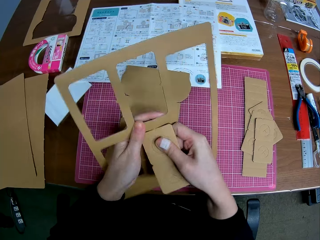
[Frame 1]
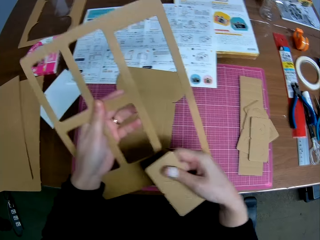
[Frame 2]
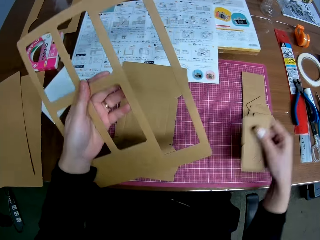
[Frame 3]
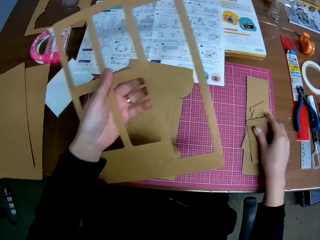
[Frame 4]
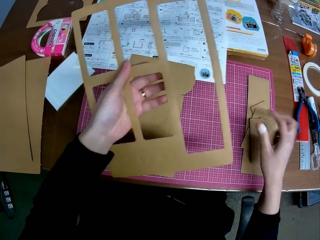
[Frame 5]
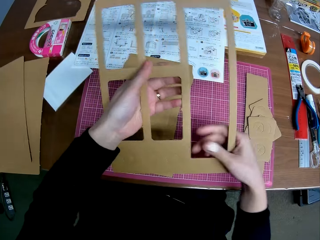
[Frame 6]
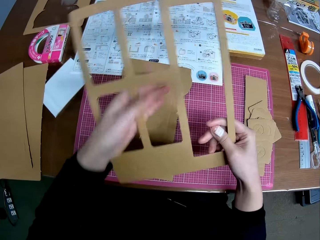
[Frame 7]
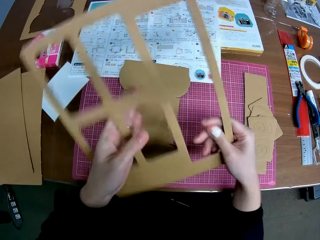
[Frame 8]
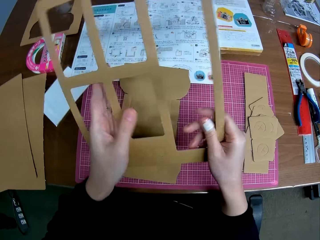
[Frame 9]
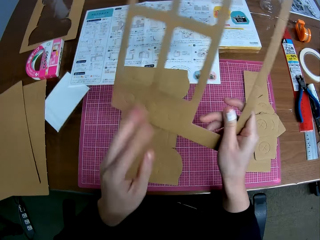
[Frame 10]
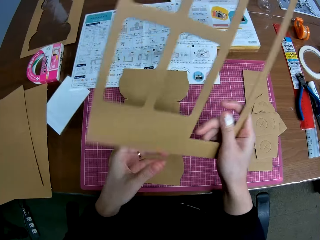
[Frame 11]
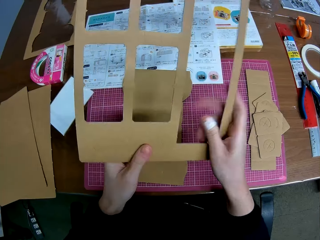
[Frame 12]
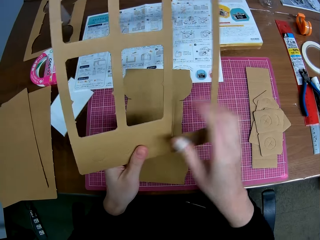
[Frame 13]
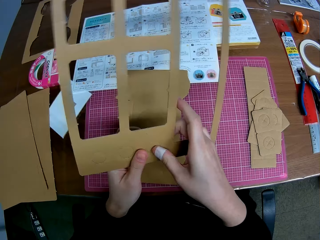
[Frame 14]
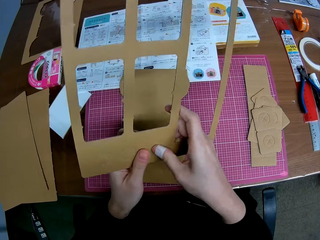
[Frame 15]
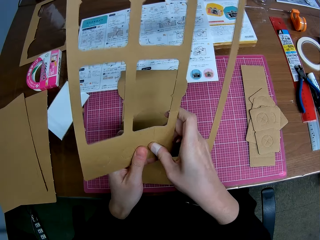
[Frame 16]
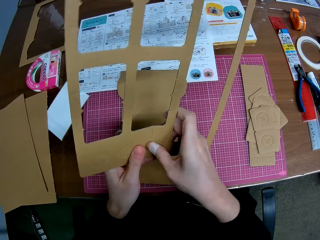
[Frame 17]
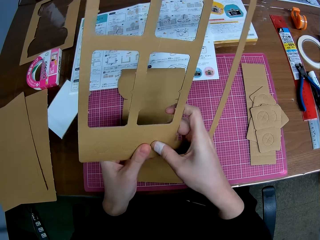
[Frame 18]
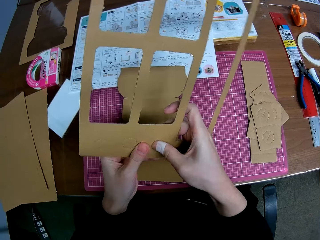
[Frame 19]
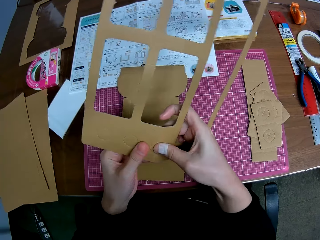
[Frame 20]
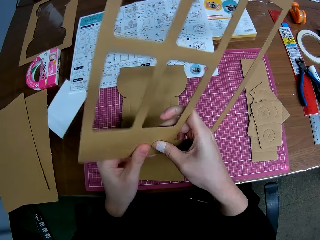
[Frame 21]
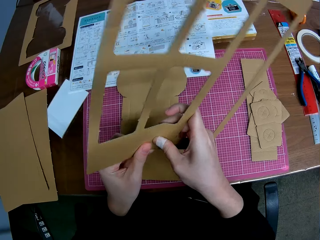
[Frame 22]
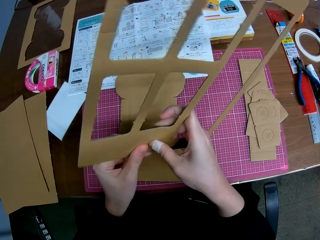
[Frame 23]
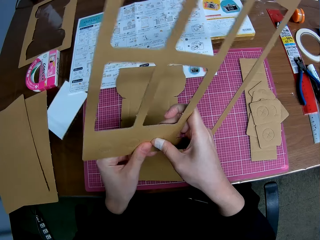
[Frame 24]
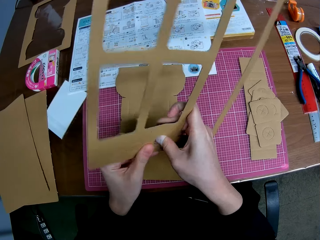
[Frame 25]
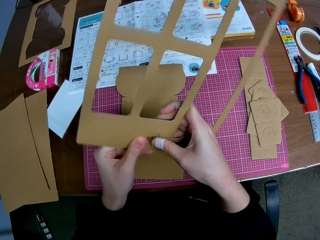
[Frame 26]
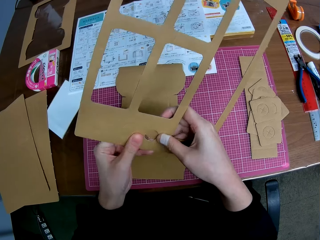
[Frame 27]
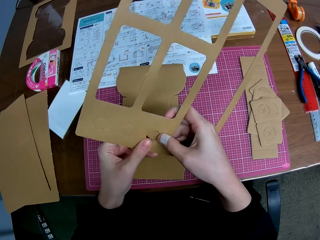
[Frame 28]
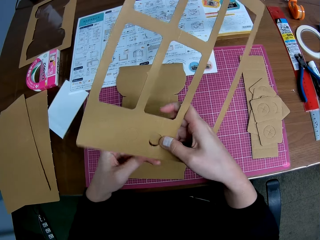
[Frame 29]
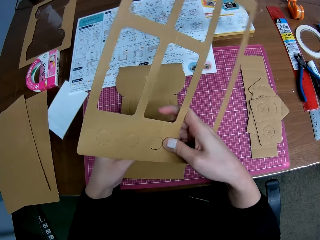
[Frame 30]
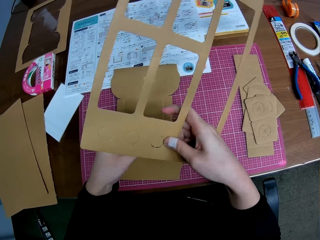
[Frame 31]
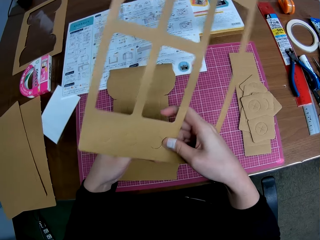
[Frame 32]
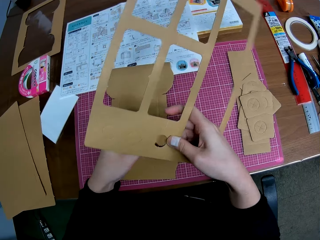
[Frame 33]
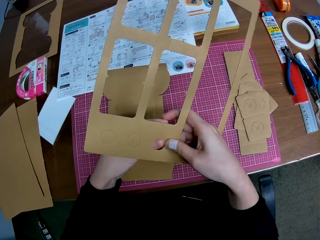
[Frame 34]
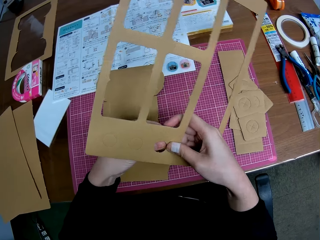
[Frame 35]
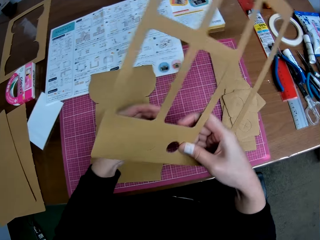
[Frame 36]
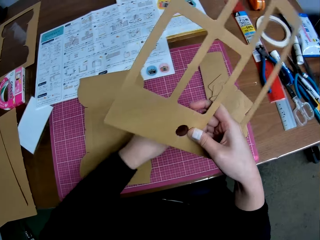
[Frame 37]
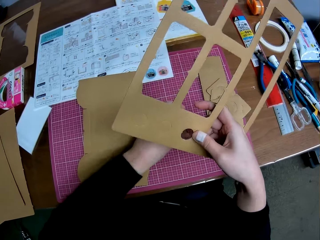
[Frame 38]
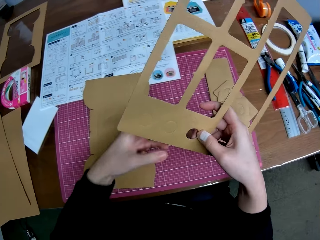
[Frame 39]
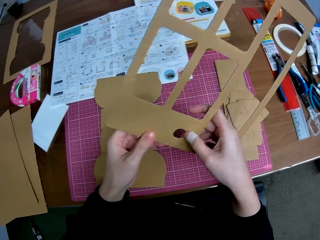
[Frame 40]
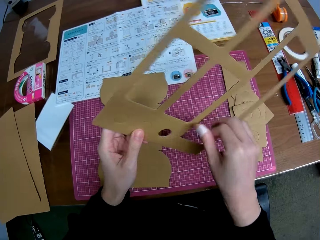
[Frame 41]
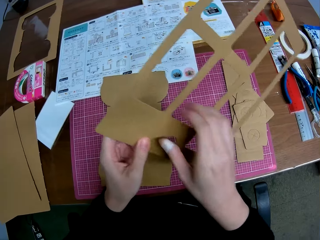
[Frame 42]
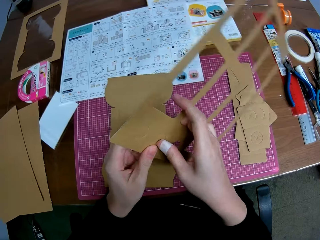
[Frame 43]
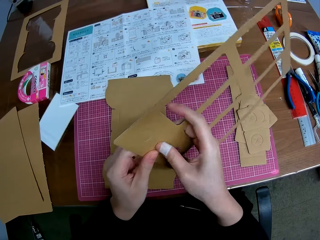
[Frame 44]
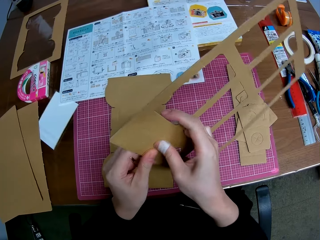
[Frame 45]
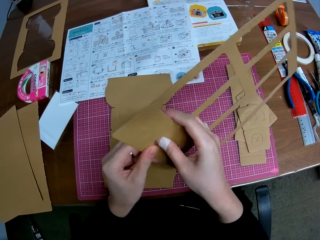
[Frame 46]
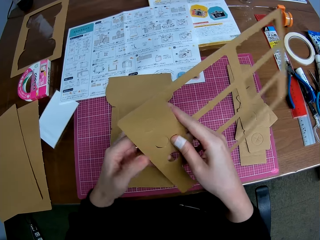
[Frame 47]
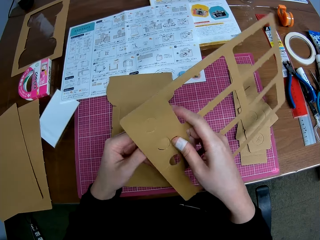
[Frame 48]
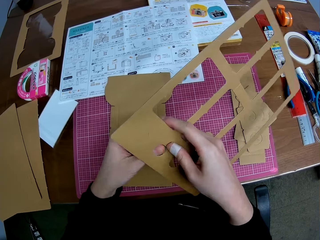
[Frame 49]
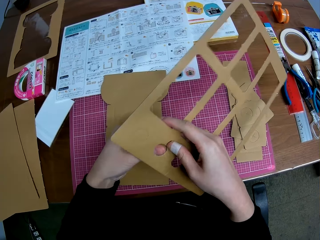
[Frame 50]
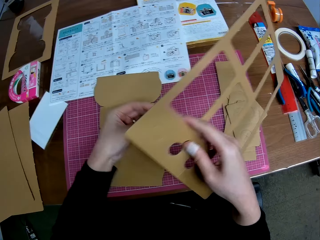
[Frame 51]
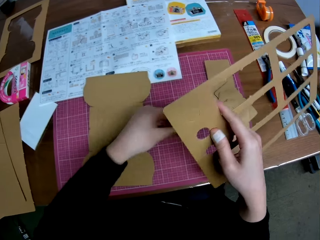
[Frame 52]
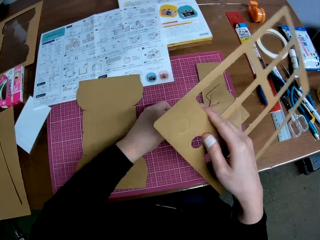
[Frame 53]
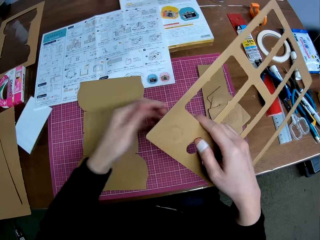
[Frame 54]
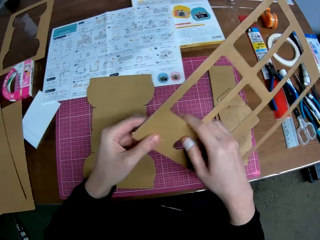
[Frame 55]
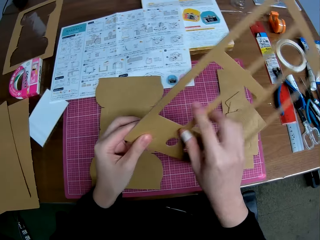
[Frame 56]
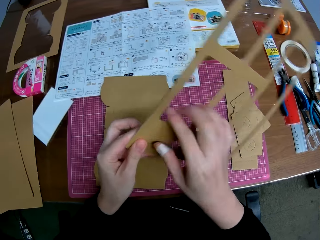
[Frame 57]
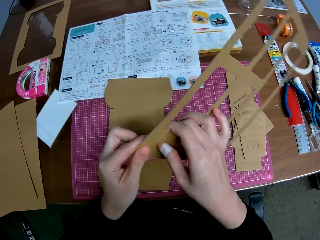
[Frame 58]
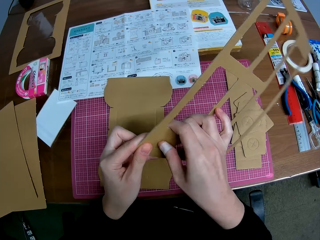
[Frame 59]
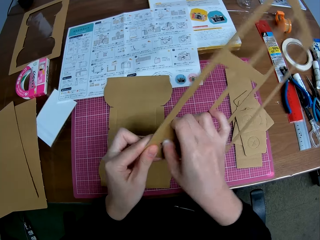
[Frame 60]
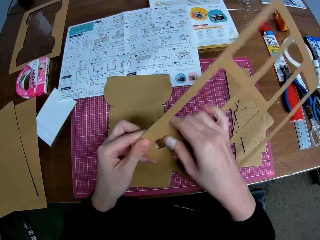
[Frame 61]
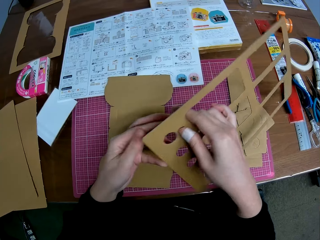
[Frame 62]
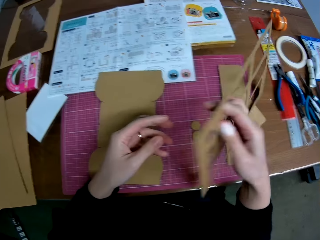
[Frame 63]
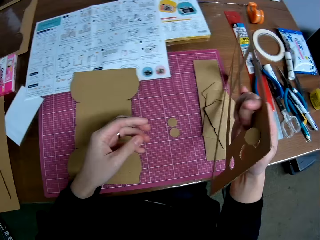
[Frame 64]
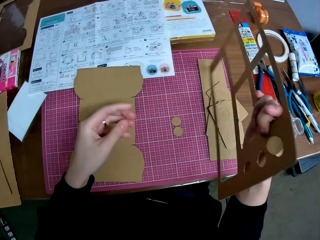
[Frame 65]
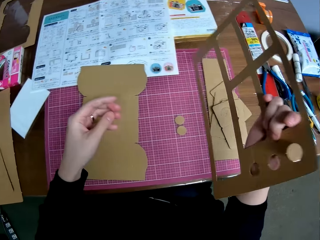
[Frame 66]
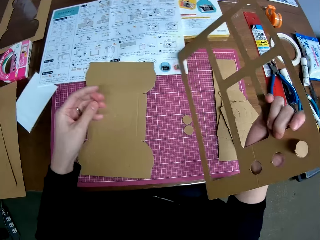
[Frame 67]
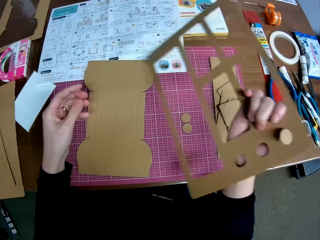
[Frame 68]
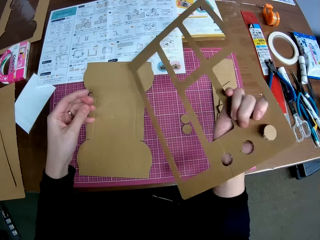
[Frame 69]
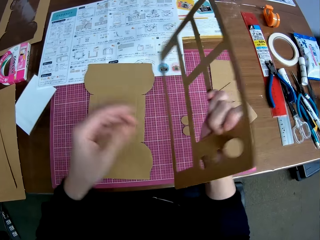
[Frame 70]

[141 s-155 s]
The camera wearer drops the carved shape on the table with his right hand. He cuts the manila paper. He removes another carved shape on the detached brown cardboard with both hands. He drops the carved shape on the table with his left hand. He cuts the manila paper. He removes another carved shape on the detached brown cardboard with both hands. He drops the carved shape on the table with his left hand. He cuts the manila paper. He removes another carved shape on the detached brown cardboard with both hands.

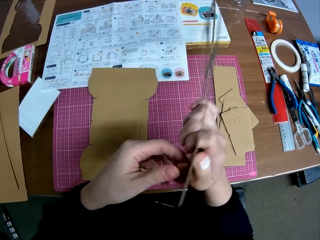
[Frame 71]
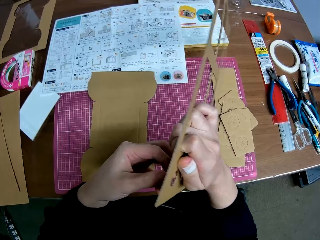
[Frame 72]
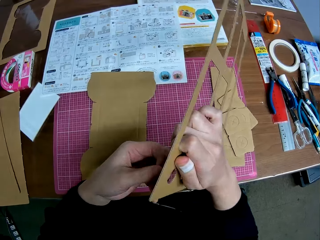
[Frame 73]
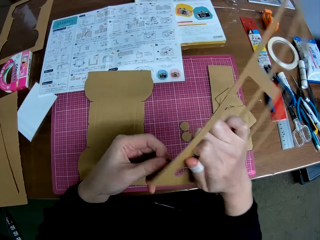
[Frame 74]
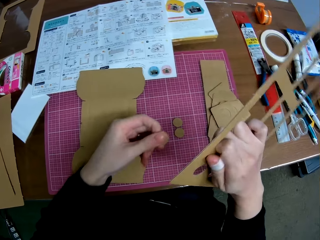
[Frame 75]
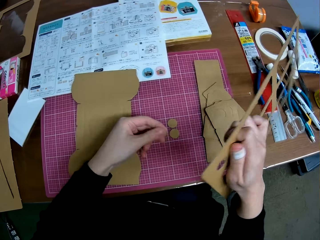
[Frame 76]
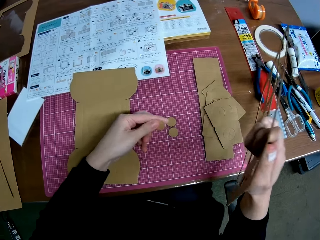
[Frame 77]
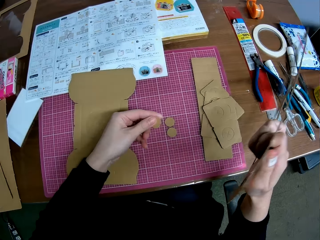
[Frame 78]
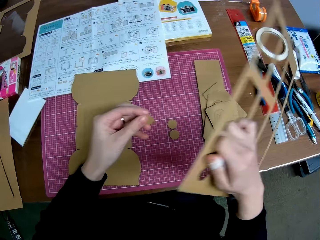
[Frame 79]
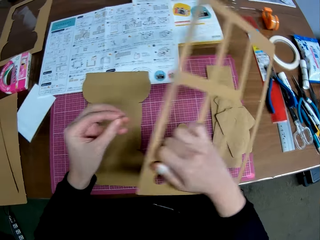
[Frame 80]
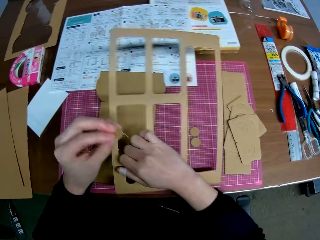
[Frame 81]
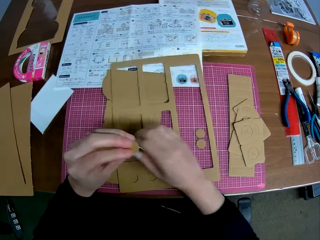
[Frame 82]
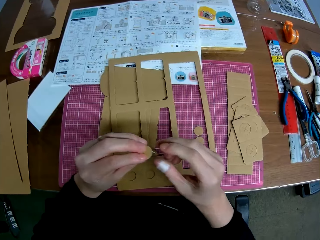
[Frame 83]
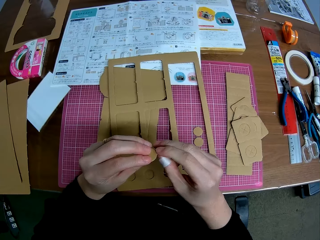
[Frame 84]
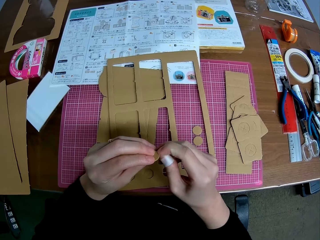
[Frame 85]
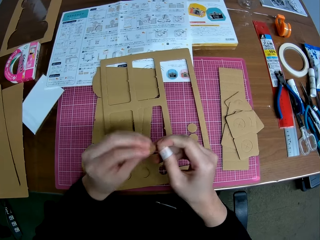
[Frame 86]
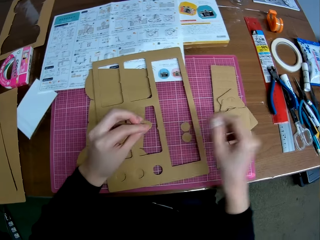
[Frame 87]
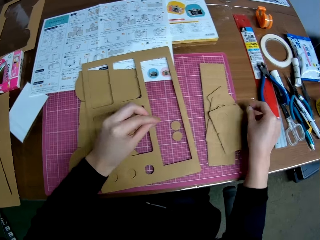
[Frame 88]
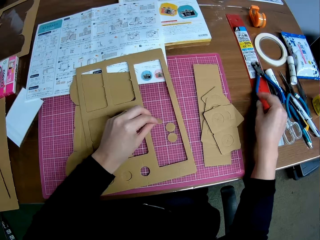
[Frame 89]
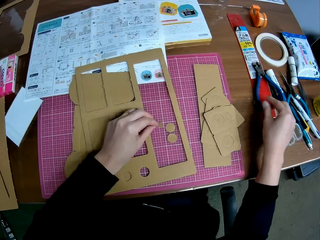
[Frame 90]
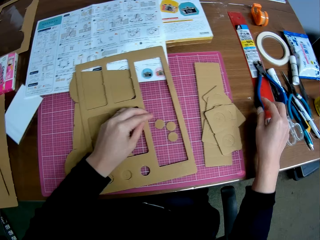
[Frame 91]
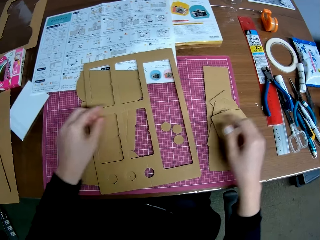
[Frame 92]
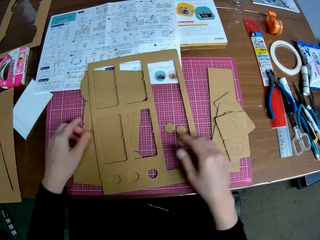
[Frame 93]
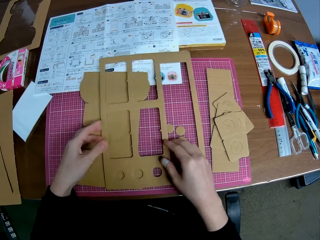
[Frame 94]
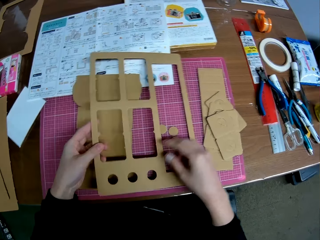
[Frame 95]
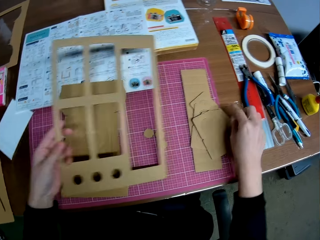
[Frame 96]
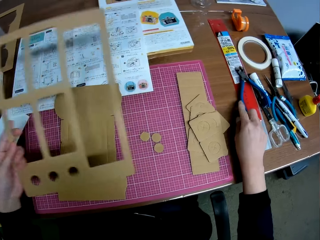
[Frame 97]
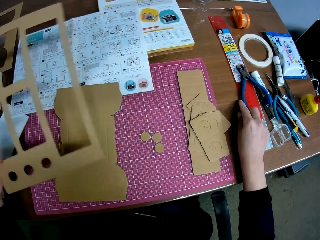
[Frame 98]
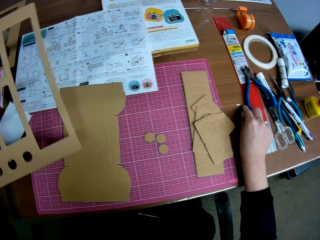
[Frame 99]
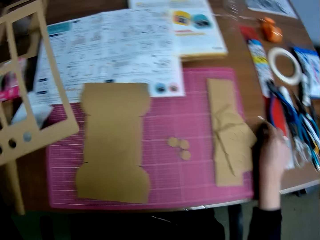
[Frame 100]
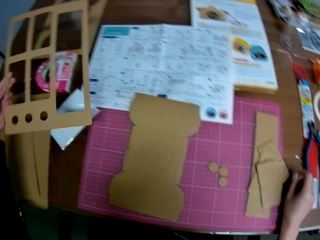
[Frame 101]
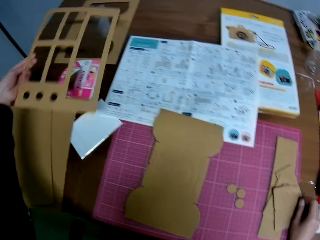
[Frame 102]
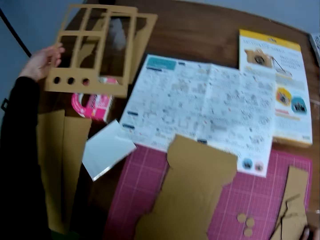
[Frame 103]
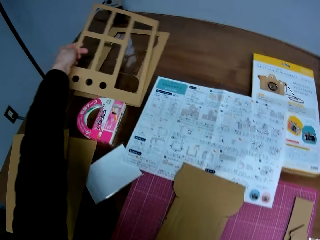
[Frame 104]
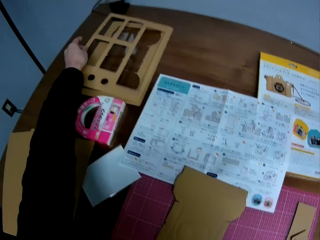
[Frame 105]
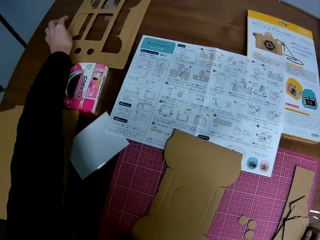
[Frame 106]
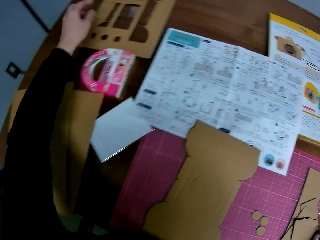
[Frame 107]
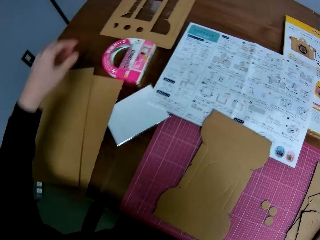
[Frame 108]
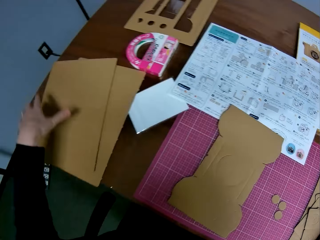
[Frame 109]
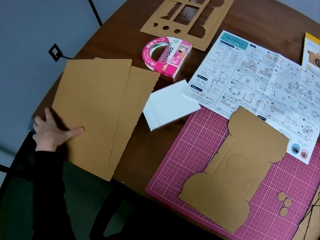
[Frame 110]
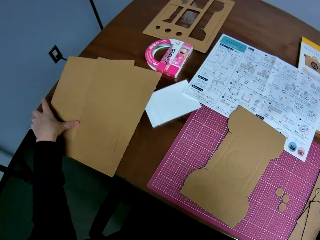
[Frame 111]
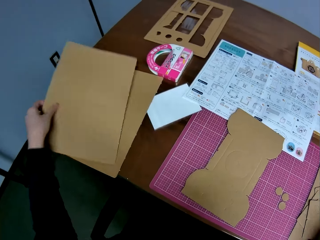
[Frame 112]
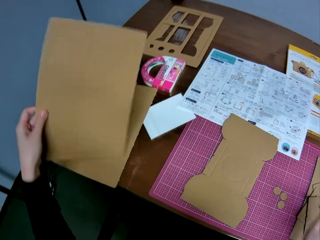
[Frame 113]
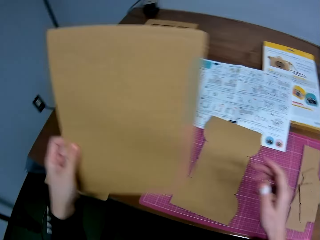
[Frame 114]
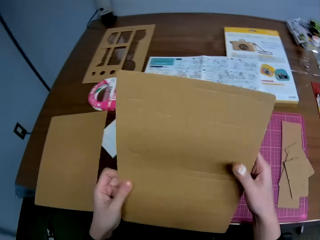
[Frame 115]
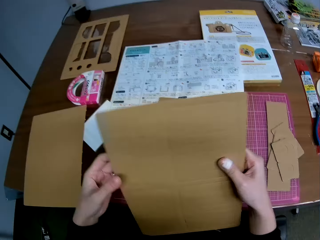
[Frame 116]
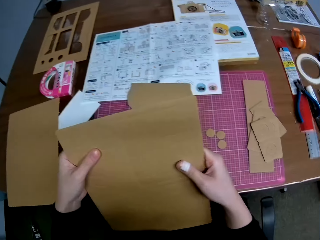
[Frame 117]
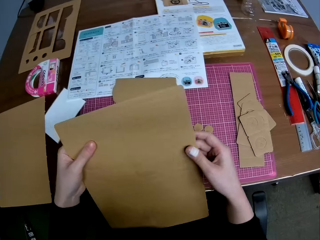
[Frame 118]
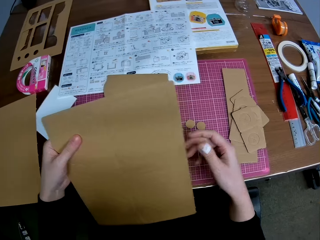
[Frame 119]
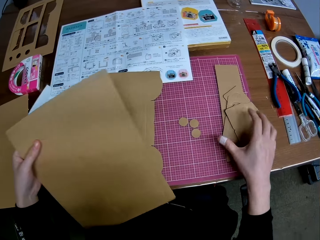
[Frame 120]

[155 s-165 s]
The camera wearer puts the manila paper pieces on the table. He pulls out the carved shape with his left hand. He drops the remaining part of the detached brown cardboard on the table with his right hand. He removes an extremity on the carved shape with his right hand. He drops the carved shape on the table with his left hand. He picks up the remaining part of the detached brown cardboard on the table with his left hand. He places his right hand slightly on the table. He drops the remaining part of the detached brown cardboard on the left side of the table. He picks up another detached brown cardboard piece on the table with his left hand. He touches the detached brown cardboard piece with his right hand.
